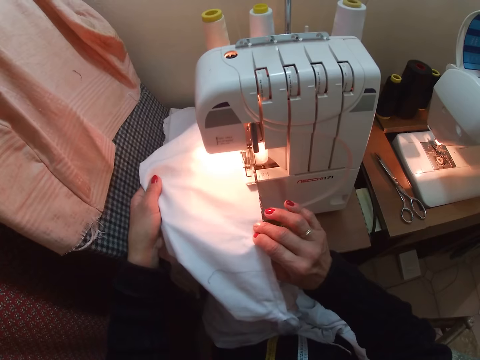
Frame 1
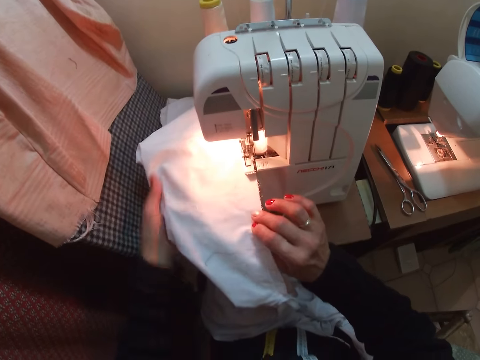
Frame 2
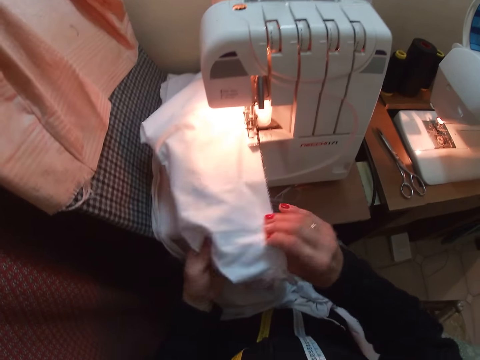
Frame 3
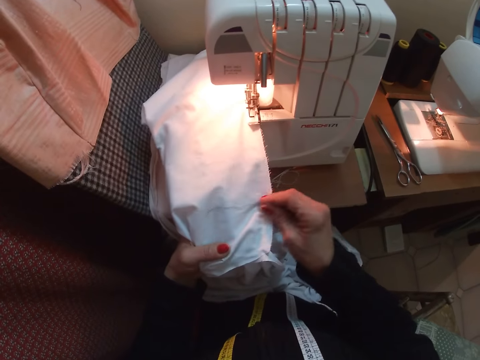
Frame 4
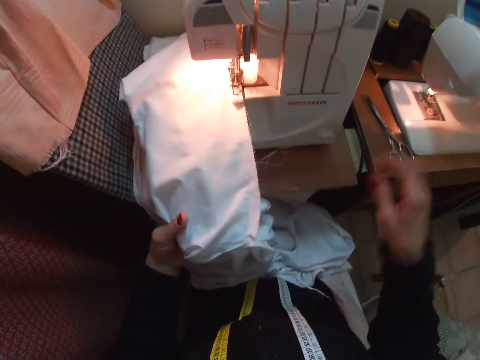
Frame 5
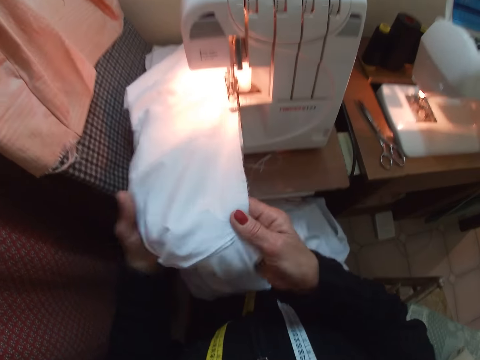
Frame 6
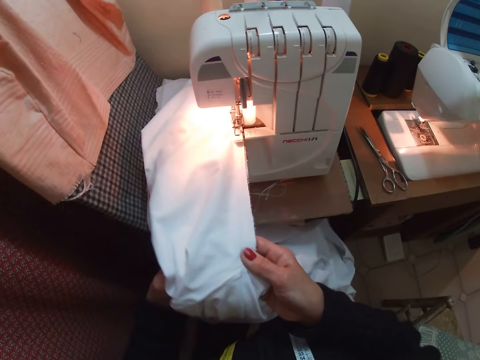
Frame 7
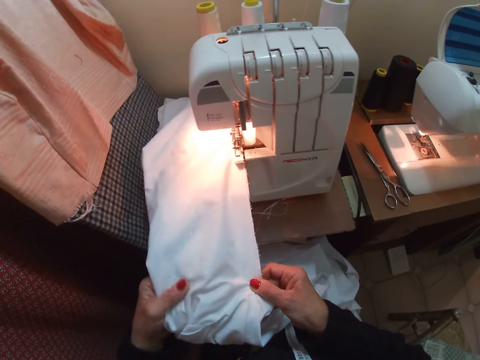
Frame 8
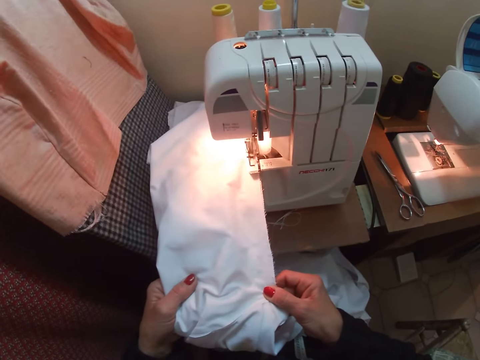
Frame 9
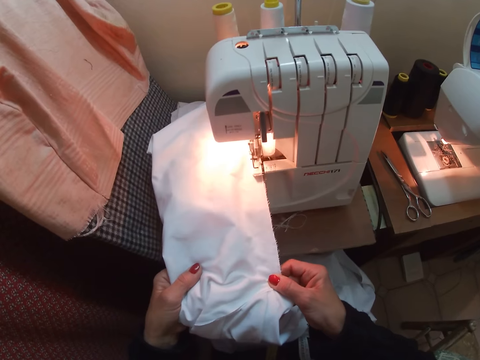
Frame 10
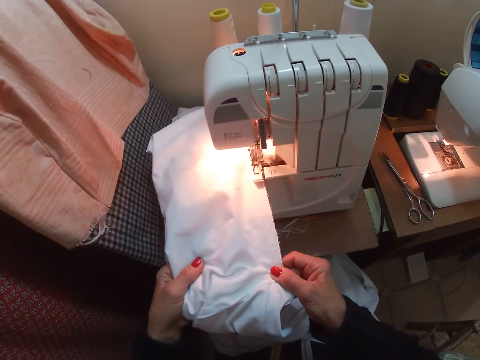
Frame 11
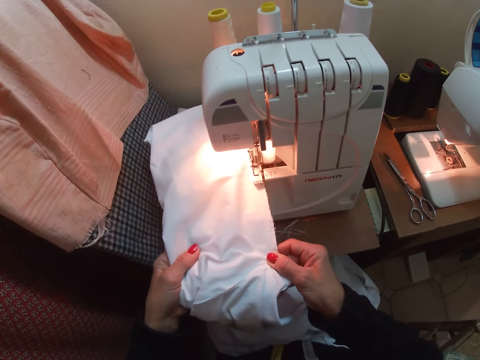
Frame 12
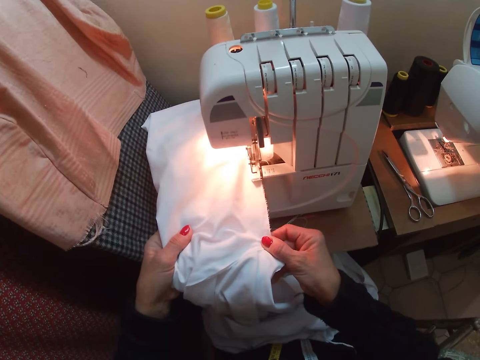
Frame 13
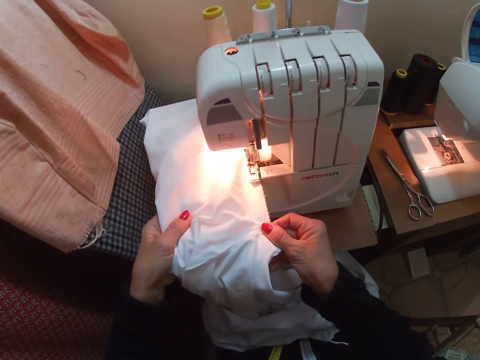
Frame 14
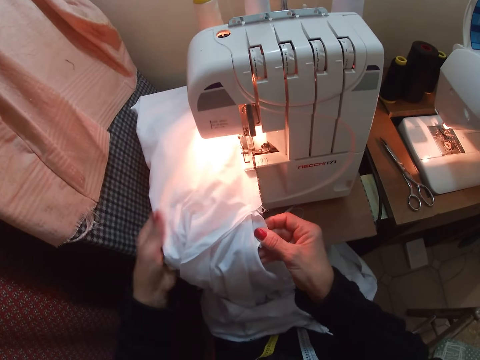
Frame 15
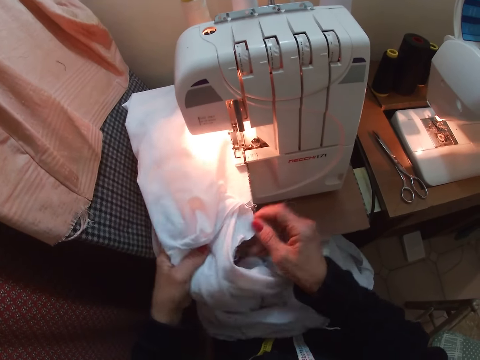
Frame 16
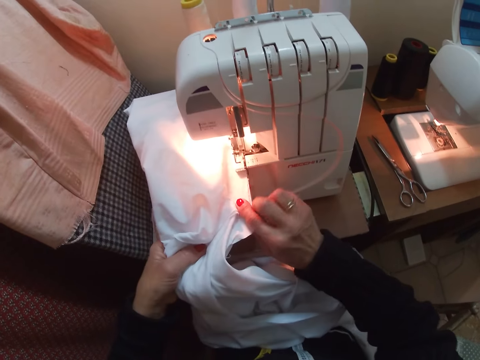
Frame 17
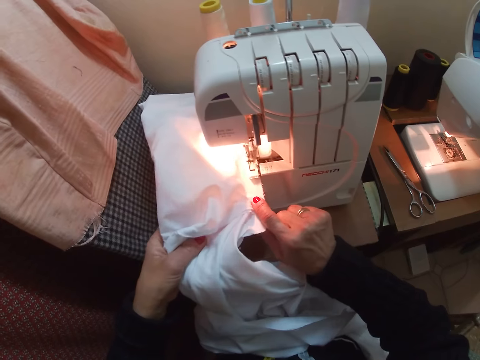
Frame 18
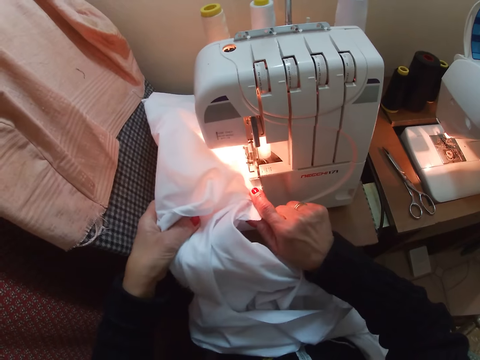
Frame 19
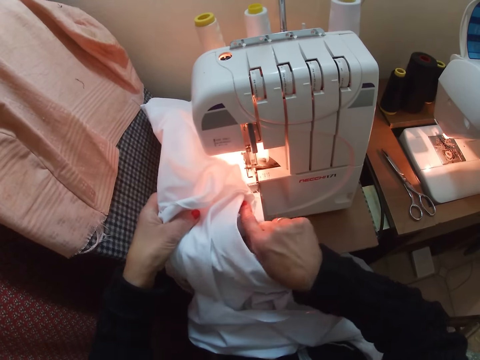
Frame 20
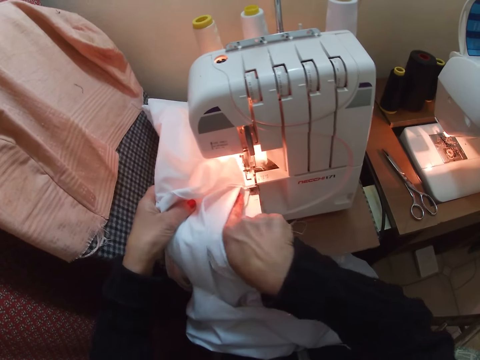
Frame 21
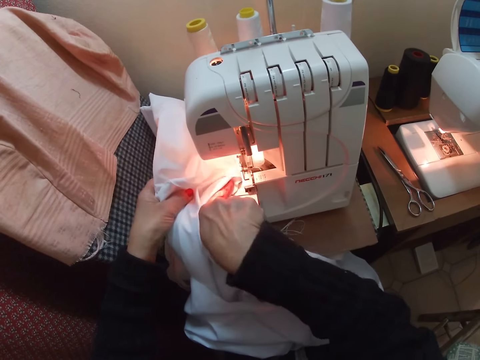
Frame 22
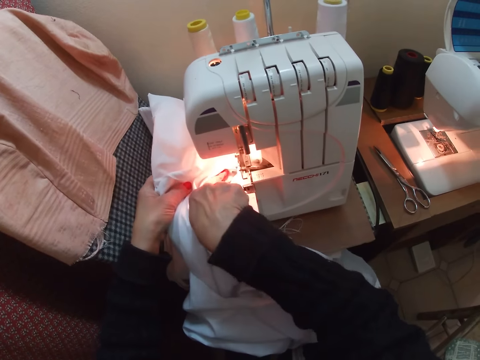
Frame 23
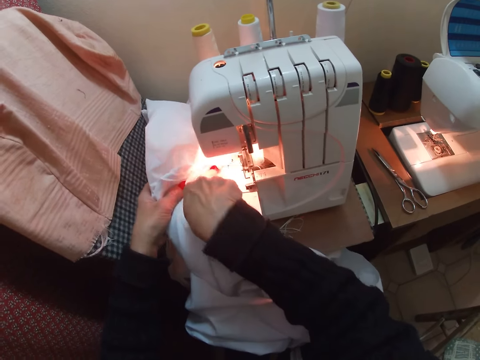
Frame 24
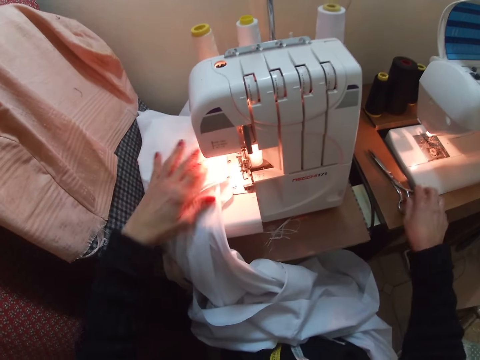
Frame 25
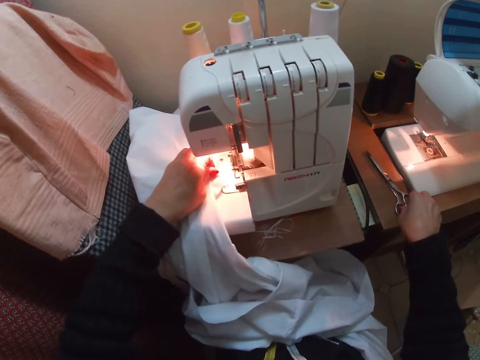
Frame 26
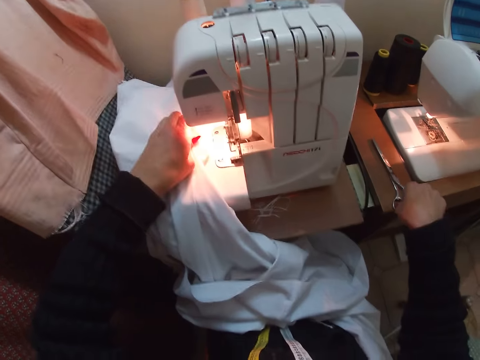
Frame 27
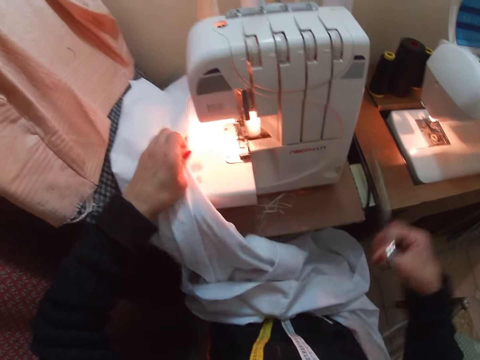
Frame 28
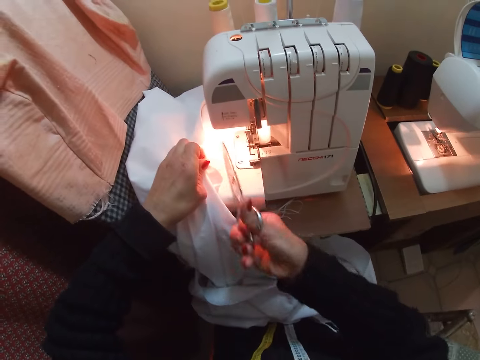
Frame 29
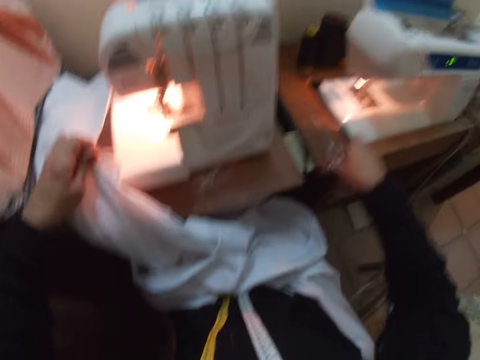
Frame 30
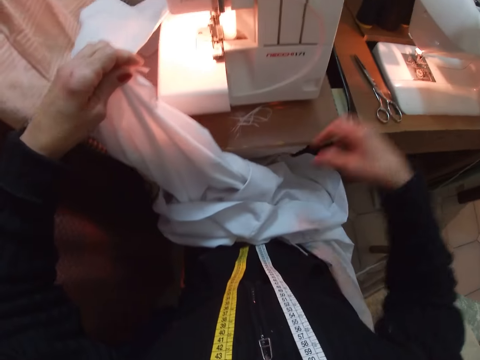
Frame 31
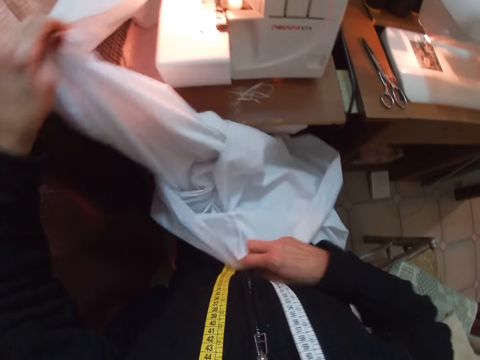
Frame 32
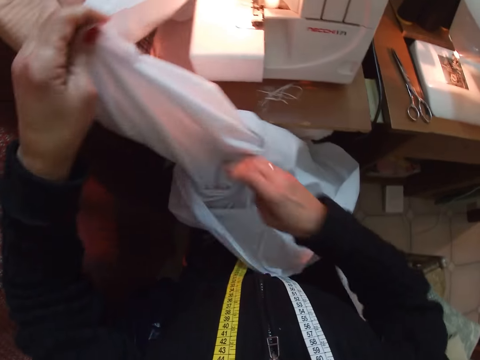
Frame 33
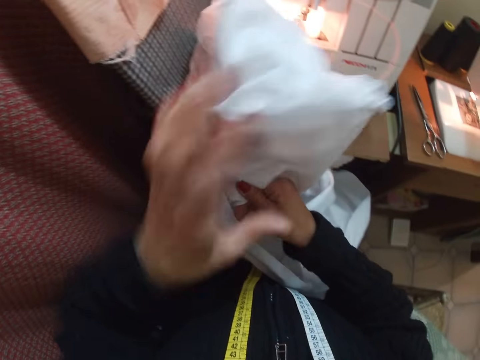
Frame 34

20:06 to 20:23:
The camera wearer removes loose thread from the cloth. They adjust the cloth. They overlock the cloth. They pick up the scissors from the sewing table. They pull the cloth from the overlocking machine. They overlock the cloth. They cut the thread or yarn between the cloth and the overlocking machine. They drop the scissors on the sewing table. They put the yarn on the workbench. They adjust the cloth.

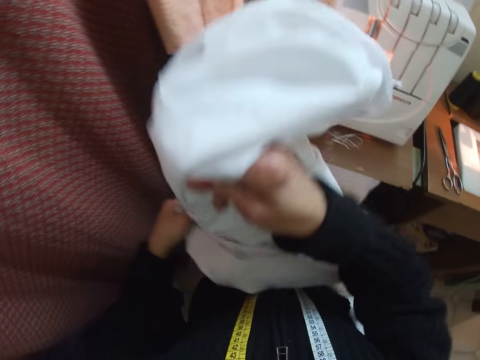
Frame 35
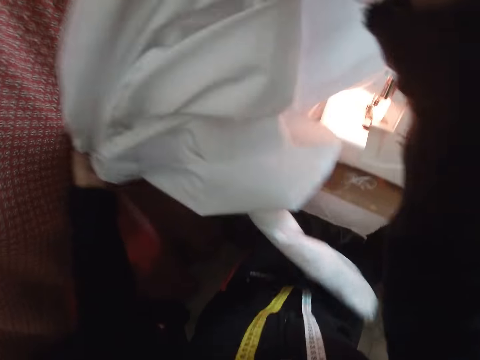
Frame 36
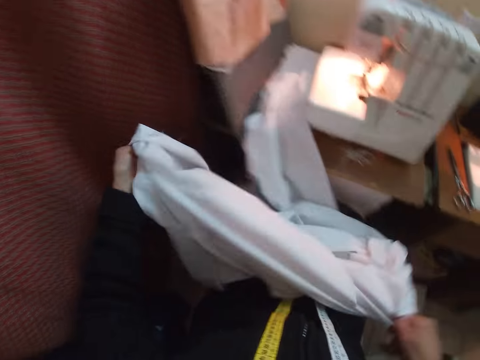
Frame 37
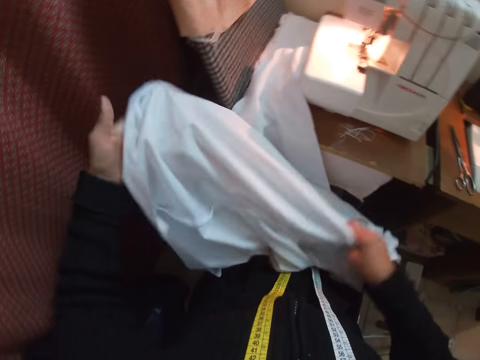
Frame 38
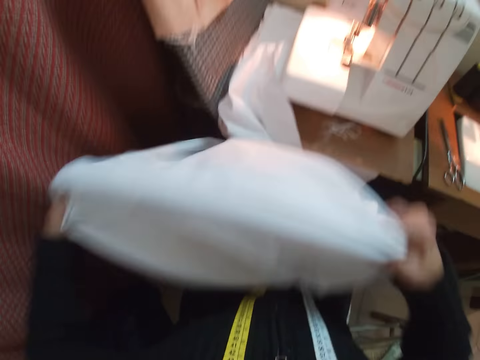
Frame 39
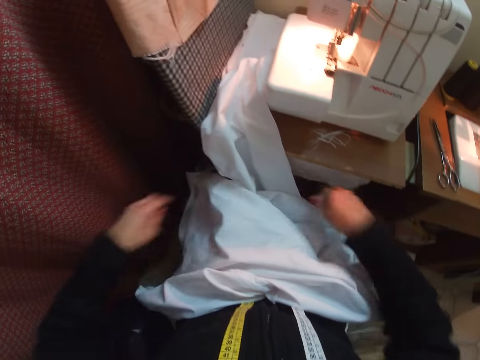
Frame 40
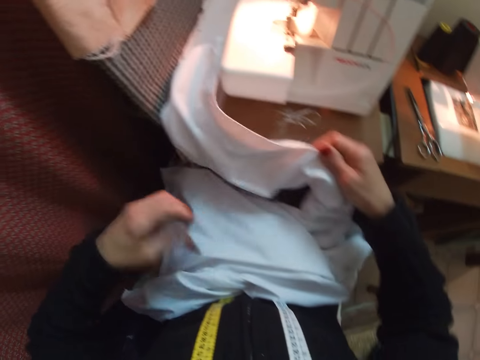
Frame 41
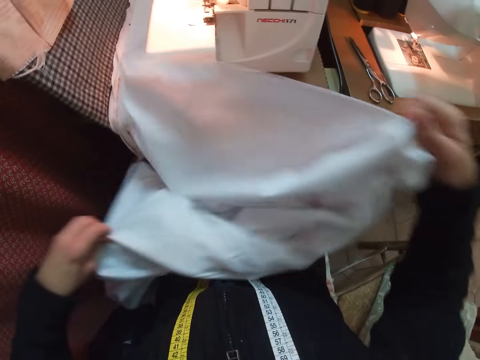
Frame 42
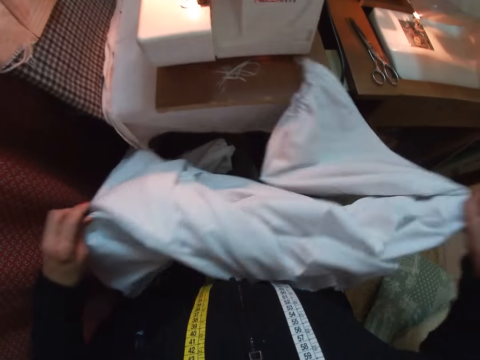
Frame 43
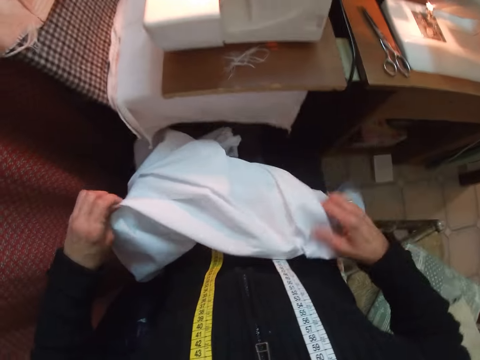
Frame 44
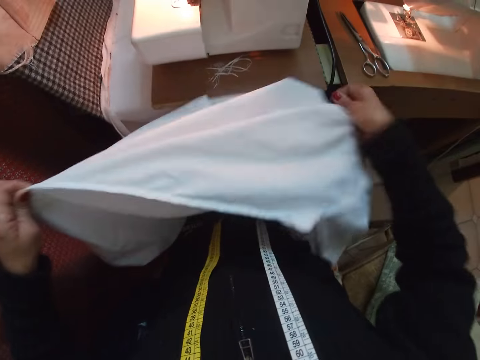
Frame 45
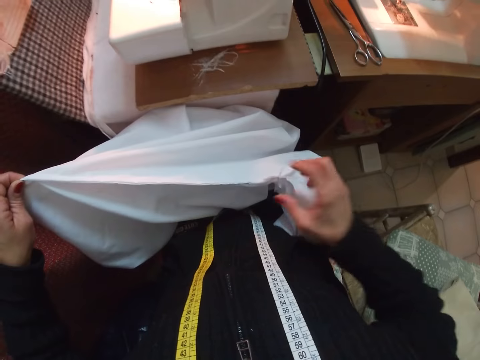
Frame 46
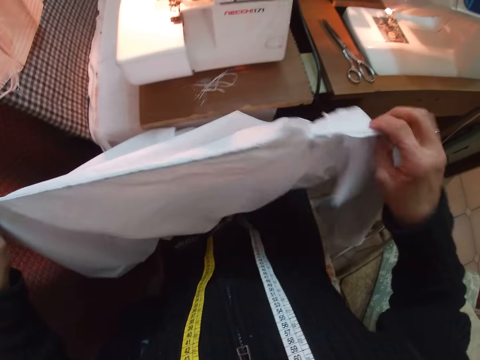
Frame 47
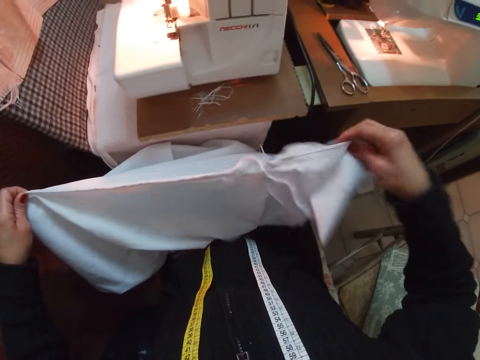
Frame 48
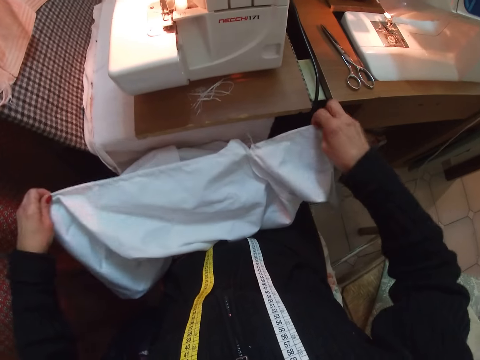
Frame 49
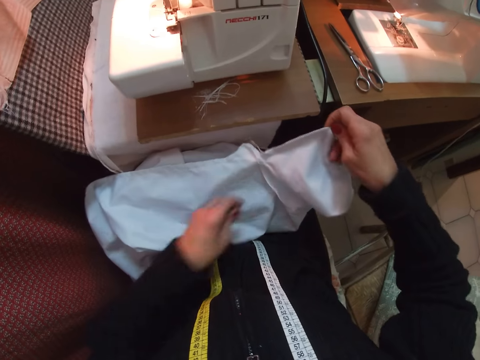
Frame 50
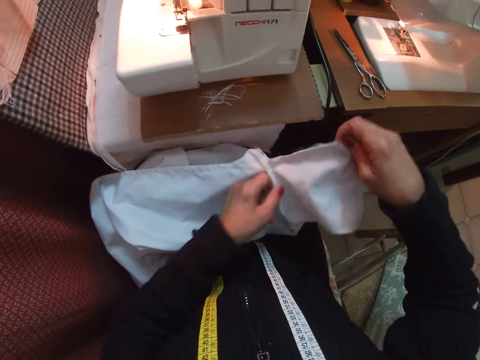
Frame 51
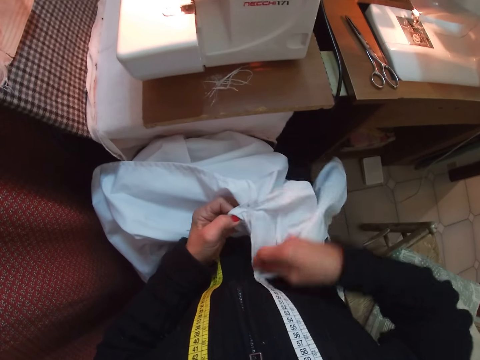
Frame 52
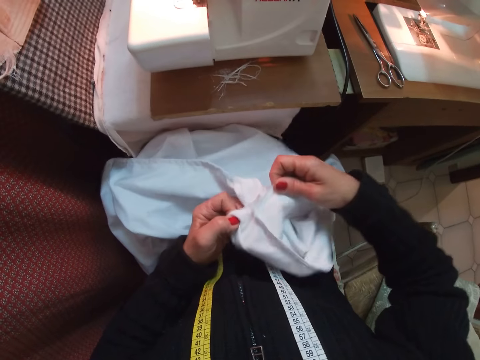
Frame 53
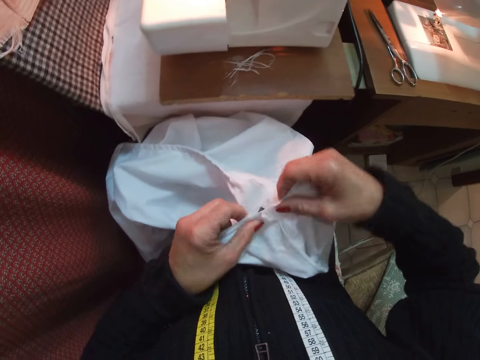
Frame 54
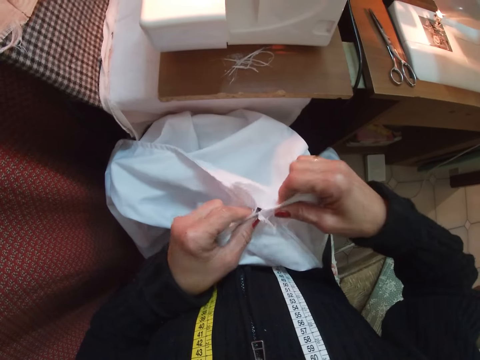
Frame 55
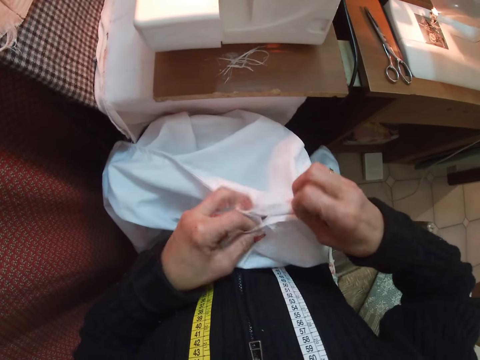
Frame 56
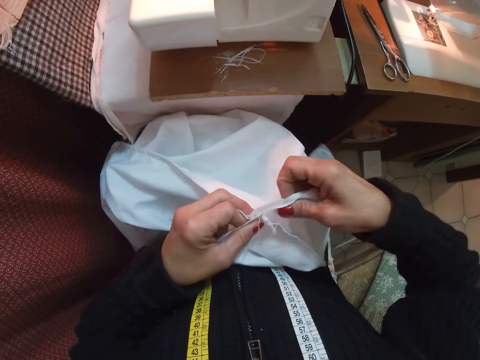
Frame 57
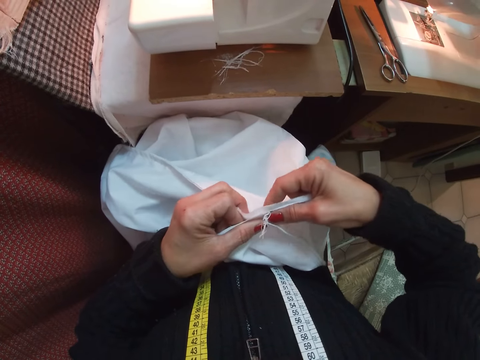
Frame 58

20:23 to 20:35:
The camera wearer stretches the cloth. They join the cloth edges.
